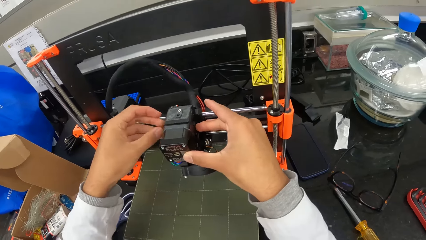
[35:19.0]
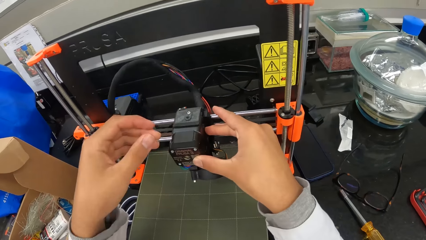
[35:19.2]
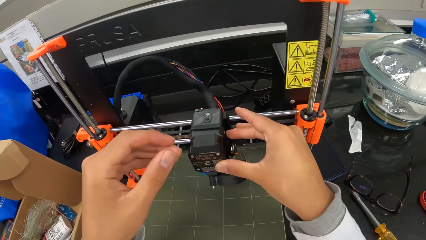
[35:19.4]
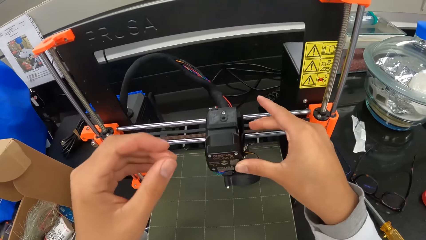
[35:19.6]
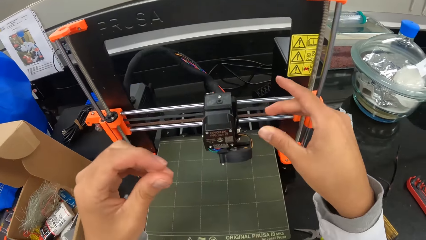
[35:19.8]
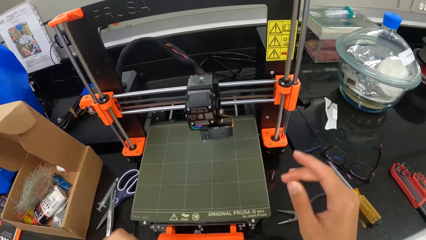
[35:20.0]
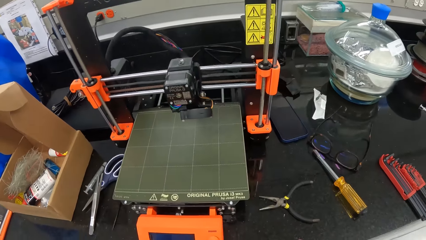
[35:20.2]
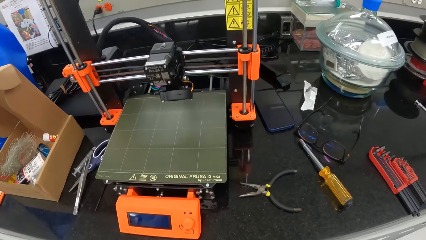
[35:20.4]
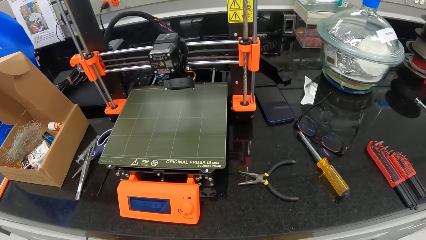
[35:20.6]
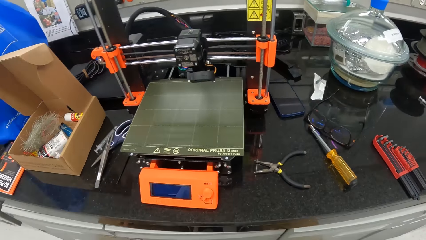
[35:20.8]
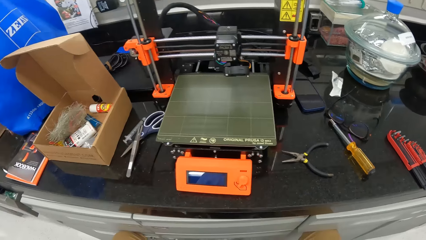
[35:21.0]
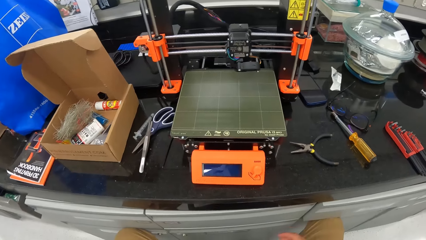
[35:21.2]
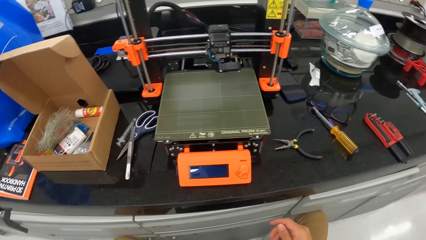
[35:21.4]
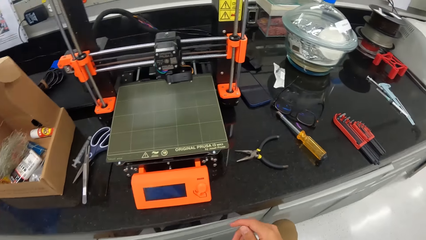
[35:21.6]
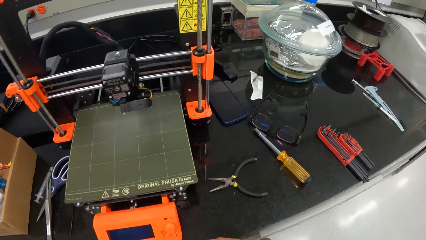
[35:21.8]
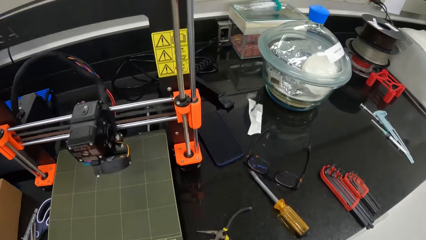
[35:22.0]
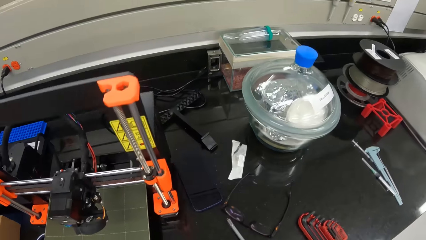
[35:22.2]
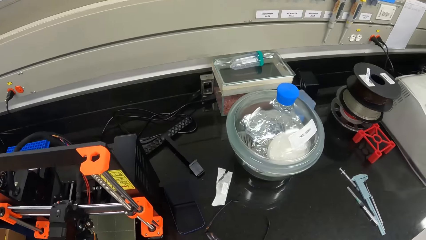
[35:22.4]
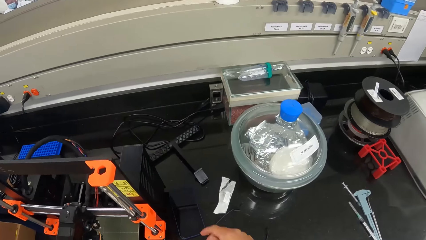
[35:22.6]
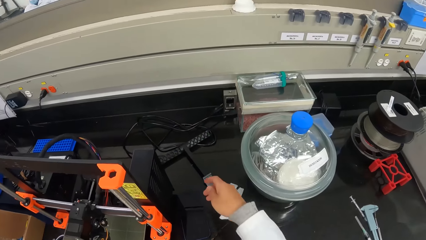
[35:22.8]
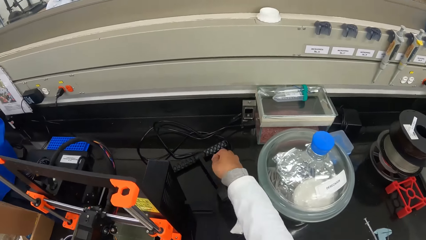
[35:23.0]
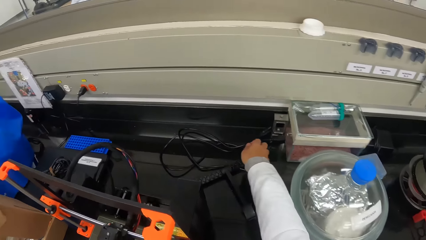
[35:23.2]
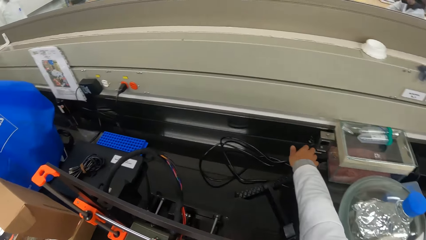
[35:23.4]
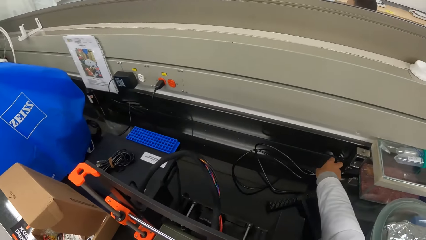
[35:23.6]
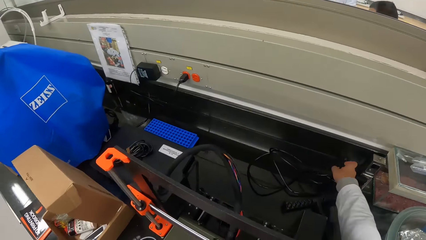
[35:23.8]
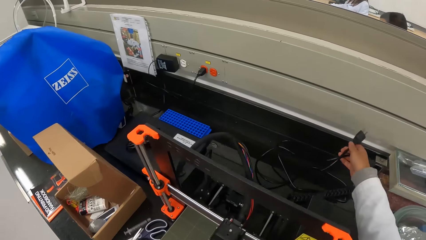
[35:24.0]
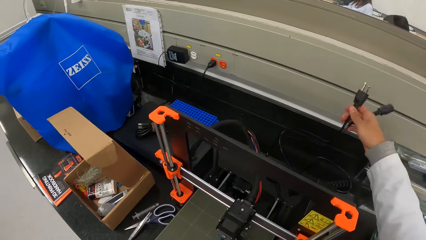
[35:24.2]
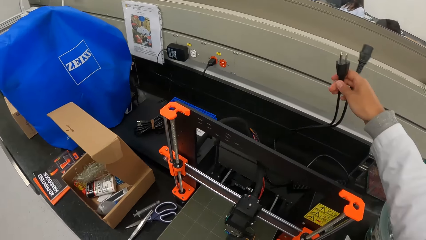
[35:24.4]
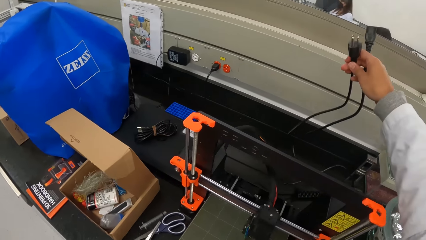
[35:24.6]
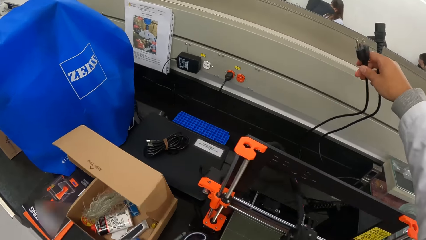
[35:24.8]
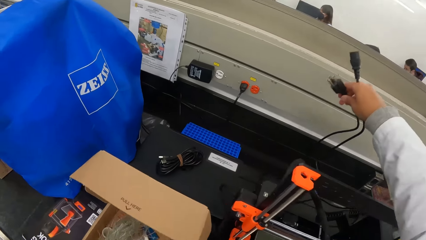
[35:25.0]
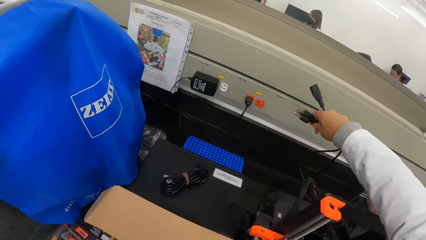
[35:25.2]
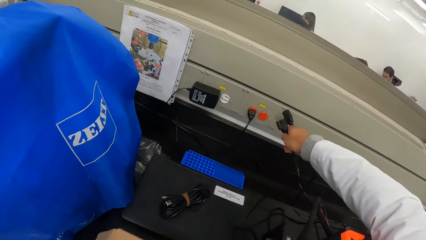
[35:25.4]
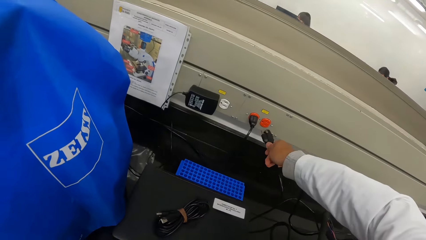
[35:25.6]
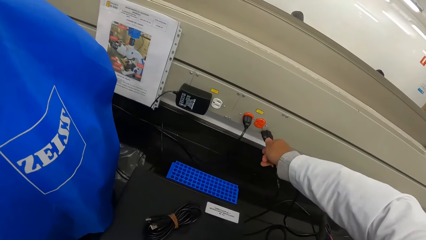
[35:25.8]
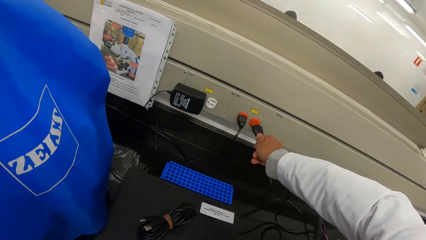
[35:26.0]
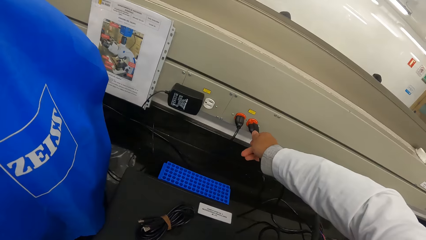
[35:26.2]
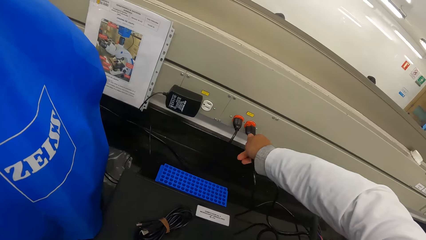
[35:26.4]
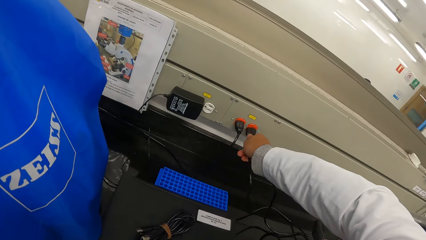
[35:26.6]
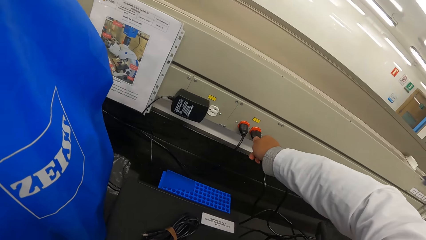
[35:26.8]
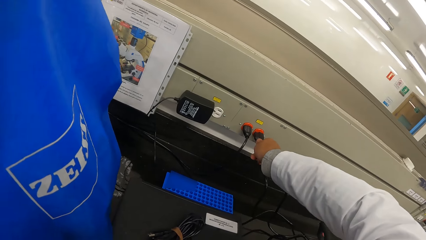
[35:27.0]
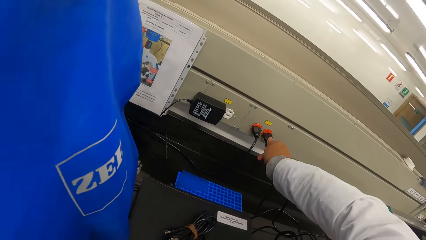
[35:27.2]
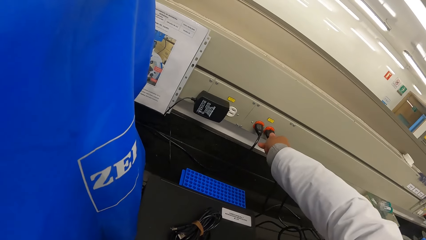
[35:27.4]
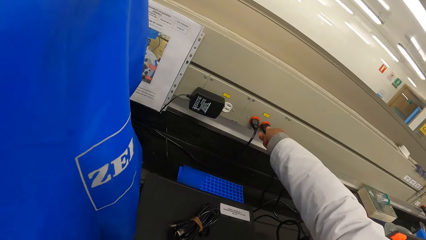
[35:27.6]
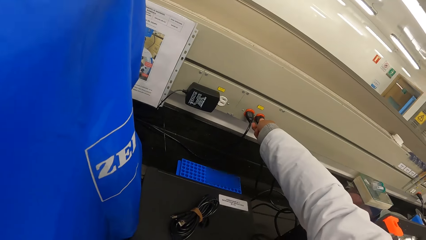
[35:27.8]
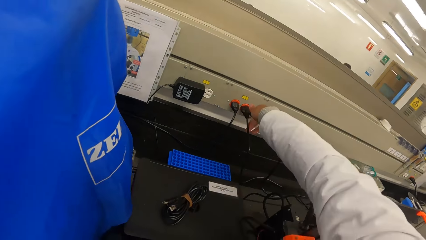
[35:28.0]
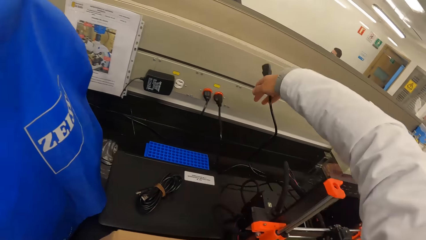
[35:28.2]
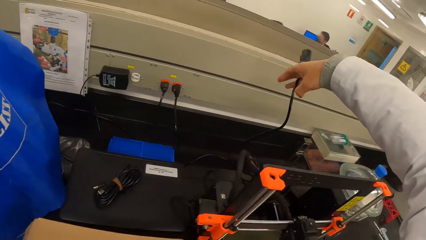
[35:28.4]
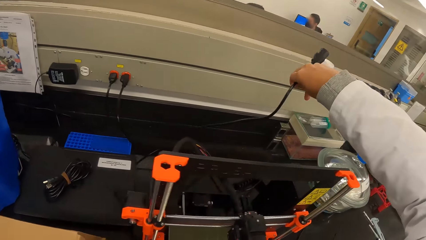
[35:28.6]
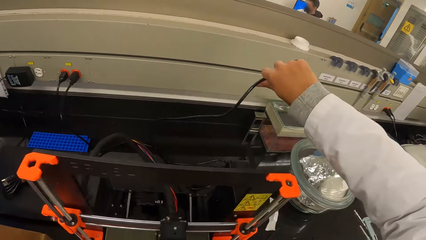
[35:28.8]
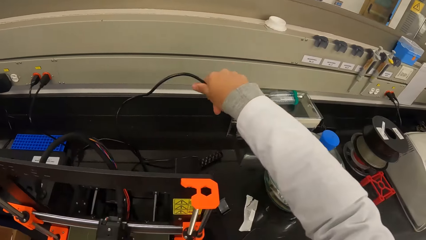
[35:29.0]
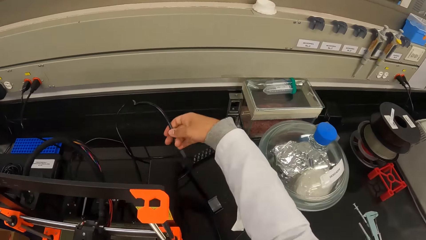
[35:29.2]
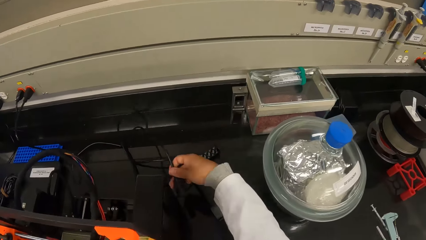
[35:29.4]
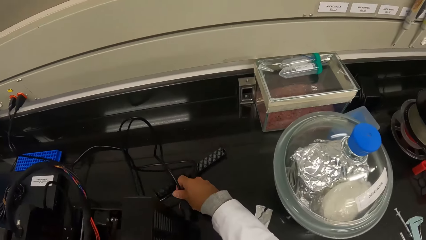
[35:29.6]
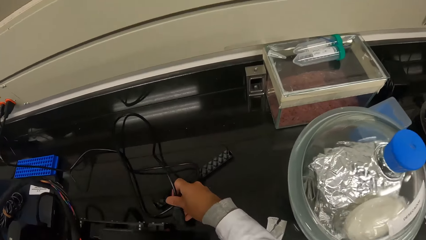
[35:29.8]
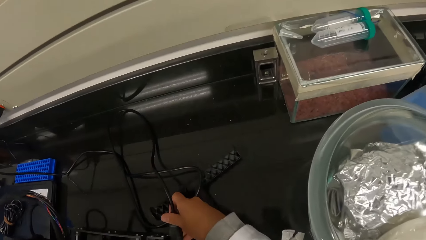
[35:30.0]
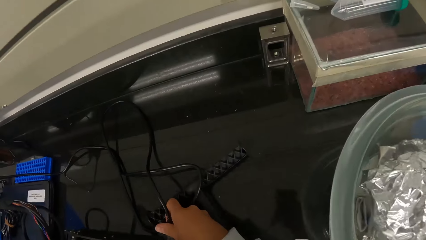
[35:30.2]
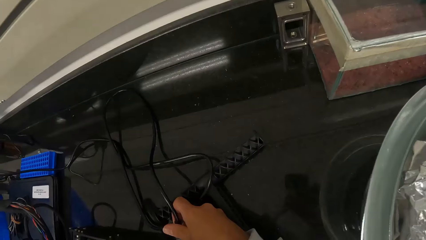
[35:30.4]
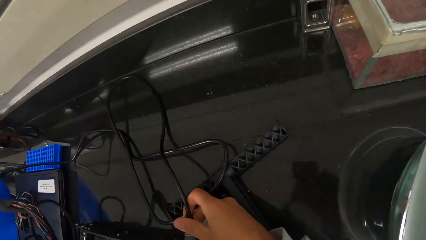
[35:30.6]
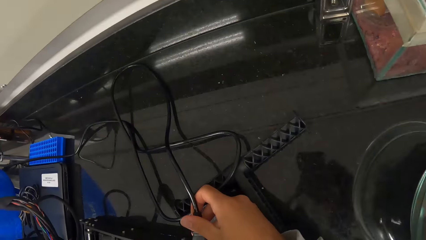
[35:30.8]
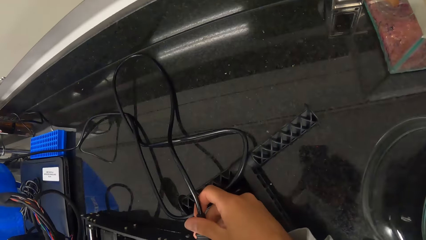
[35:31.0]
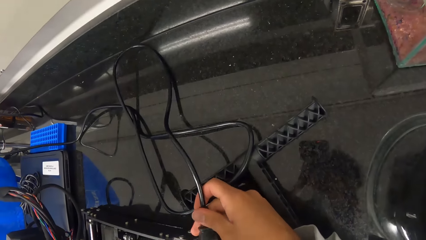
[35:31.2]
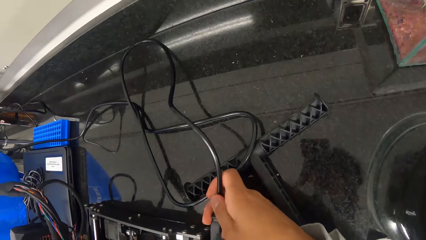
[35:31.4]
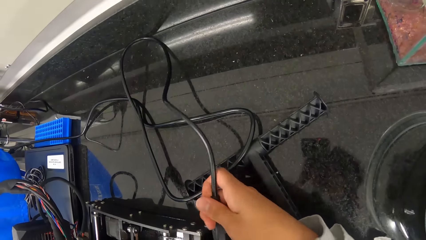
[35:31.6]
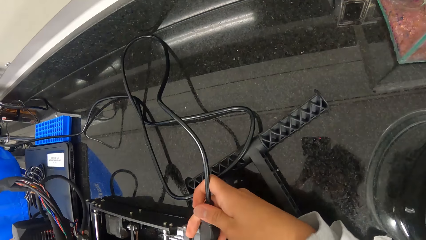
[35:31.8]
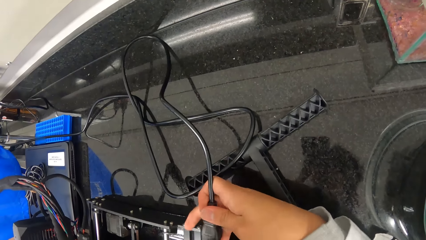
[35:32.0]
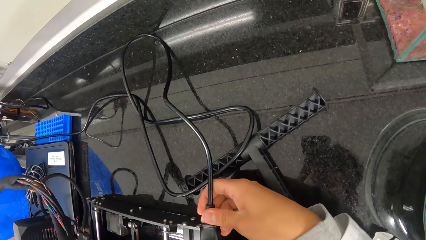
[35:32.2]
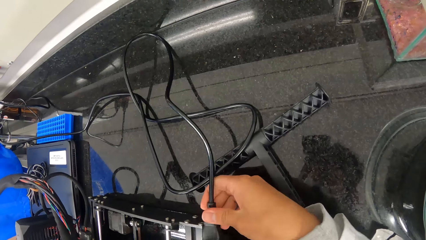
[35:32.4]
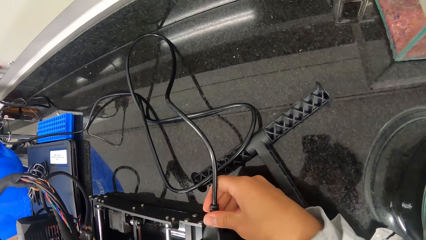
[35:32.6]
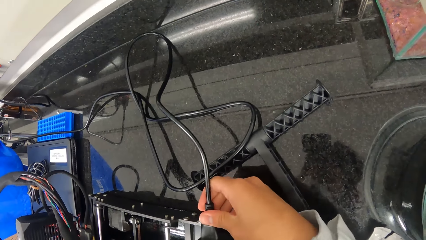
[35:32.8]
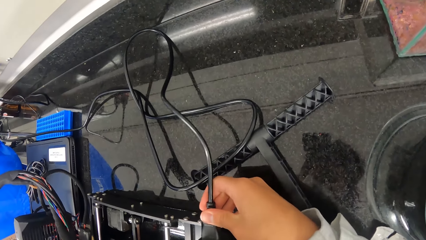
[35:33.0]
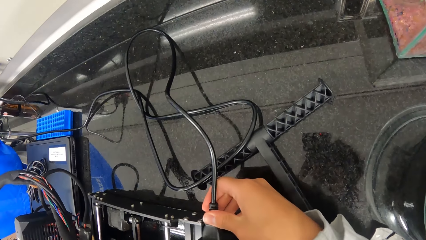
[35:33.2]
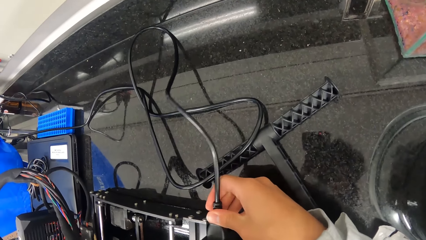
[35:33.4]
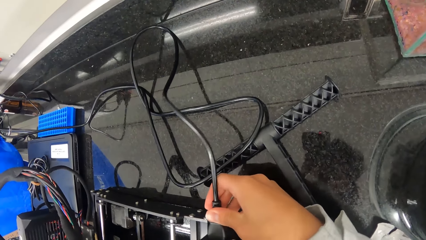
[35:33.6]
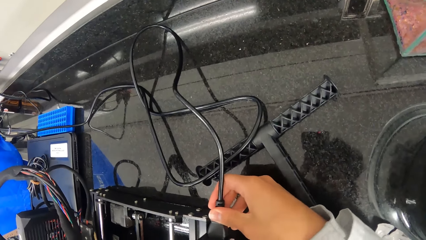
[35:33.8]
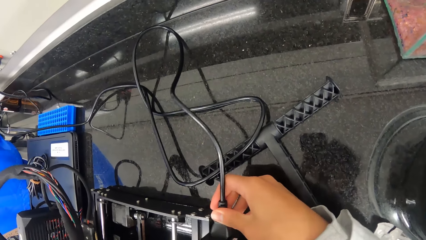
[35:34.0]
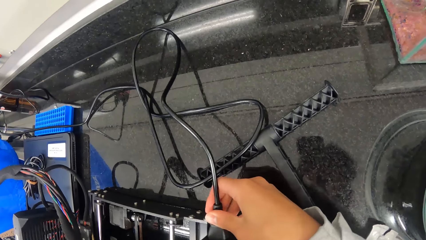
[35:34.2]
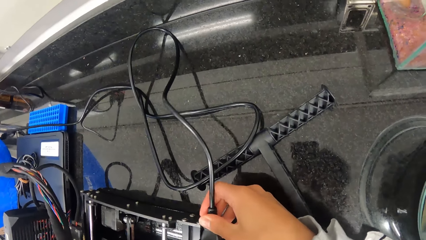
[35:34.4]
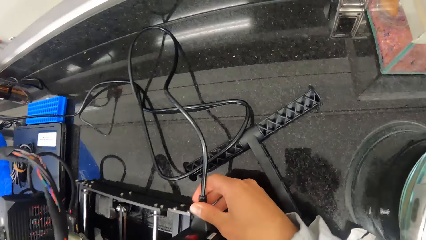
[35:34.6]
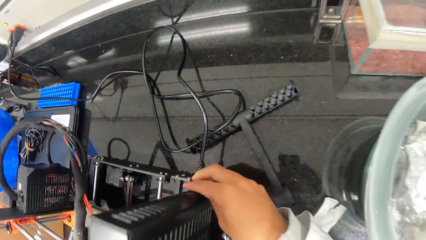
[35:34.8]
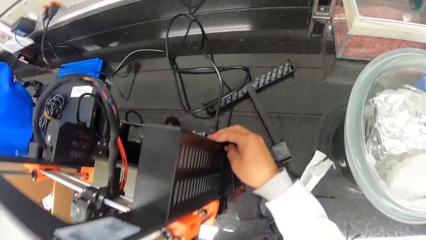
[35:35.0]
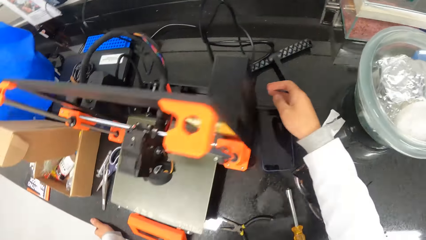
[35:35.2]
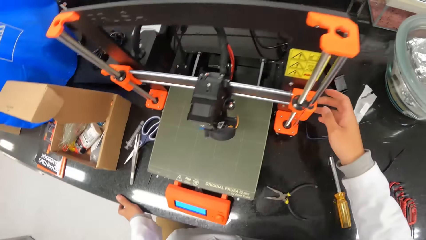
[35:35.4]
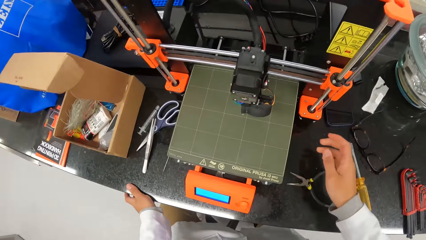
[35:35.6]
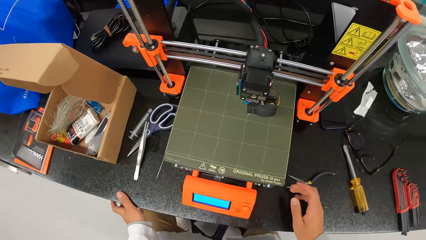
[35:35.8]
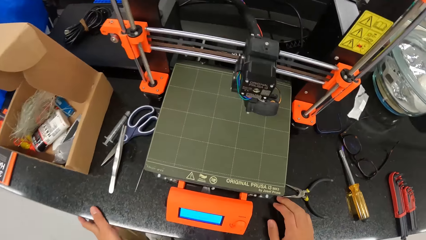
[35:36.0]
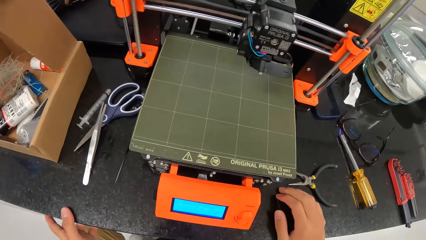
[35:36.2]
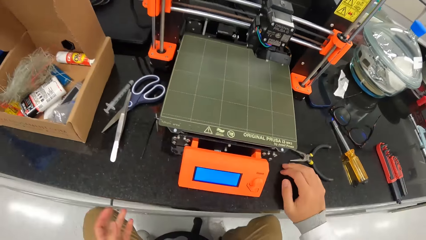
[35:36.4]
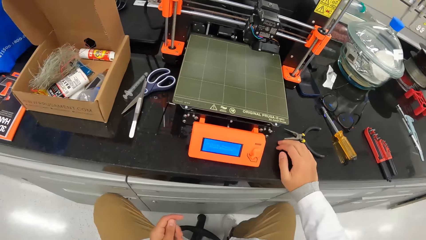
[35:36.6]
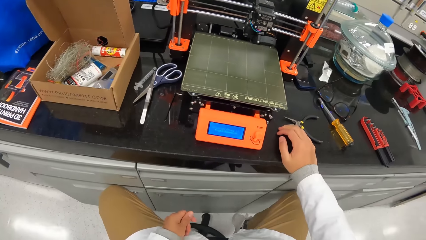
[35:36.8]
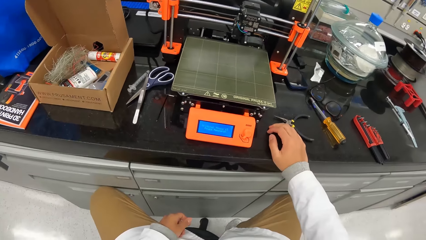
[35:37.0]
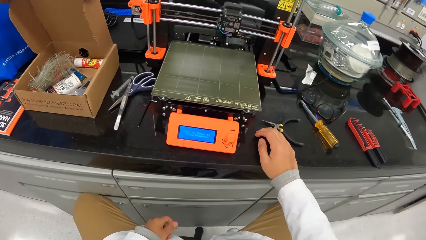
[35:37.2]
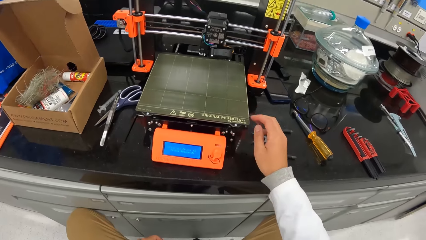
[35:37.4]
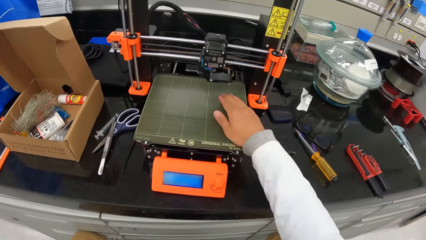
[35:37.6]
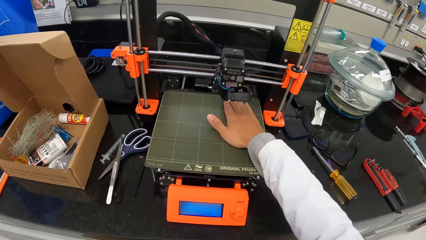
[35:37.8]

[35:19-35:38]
The camera wearer picks a connector and the connector plug from the table with his right hand. He inserts the connector plug into a socket on the table with his right hand. He inserts the connector into the printer with his right hand. He touches a switch on the printer with his right hand. He places his right hand on the table. He adjusts his chair on the floor with both legs.
